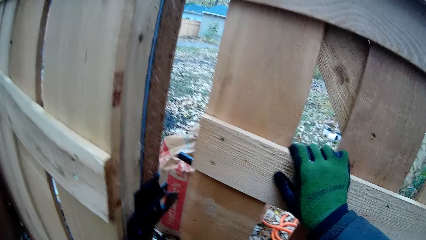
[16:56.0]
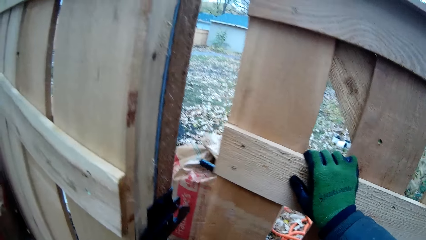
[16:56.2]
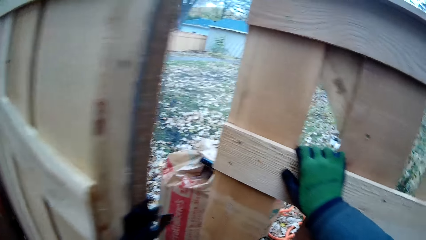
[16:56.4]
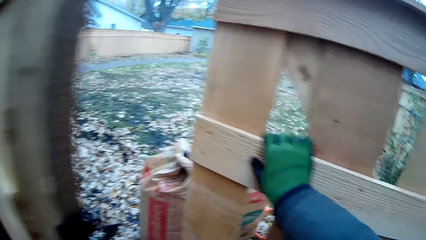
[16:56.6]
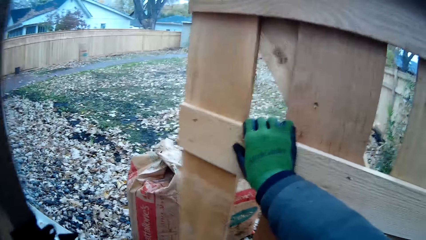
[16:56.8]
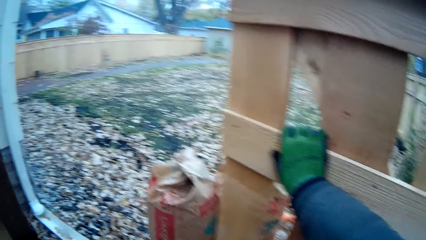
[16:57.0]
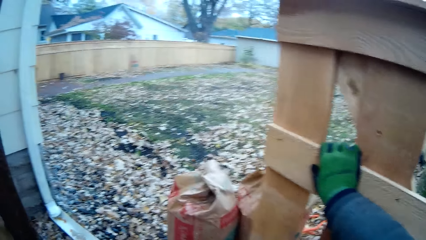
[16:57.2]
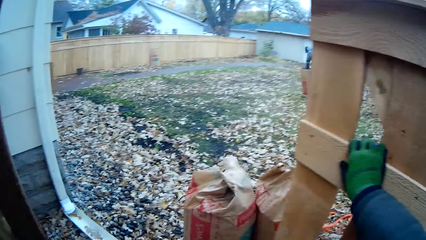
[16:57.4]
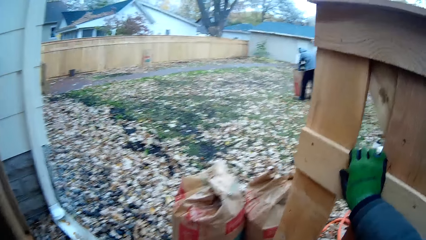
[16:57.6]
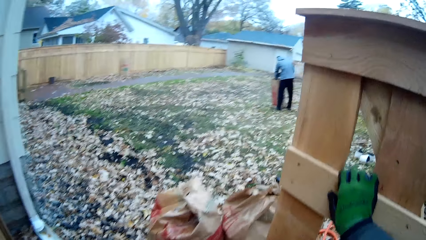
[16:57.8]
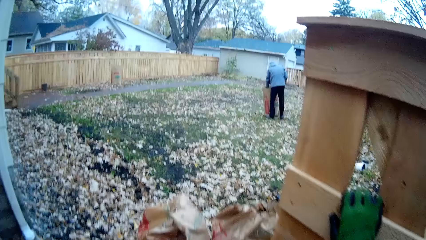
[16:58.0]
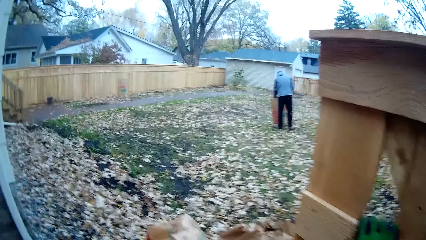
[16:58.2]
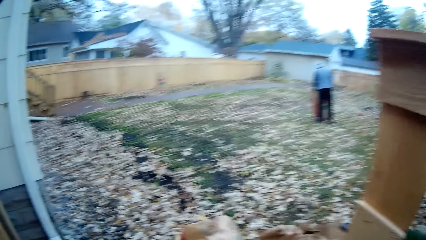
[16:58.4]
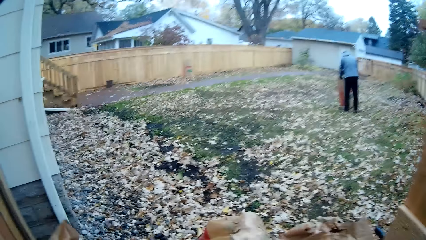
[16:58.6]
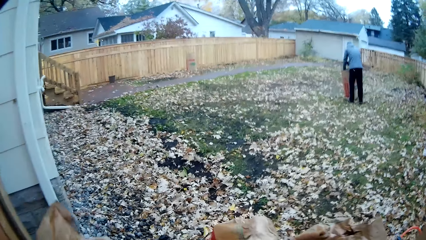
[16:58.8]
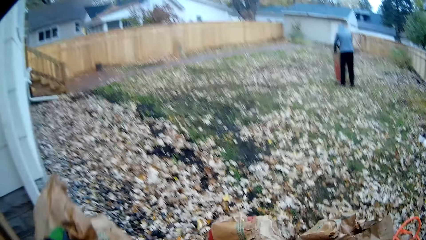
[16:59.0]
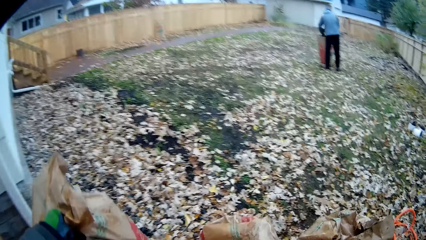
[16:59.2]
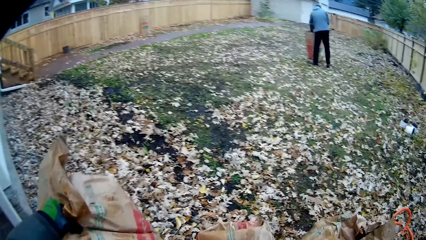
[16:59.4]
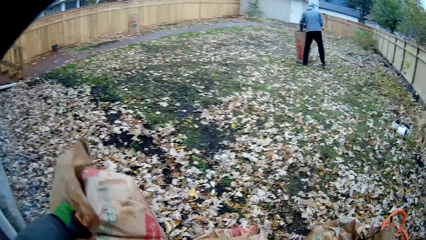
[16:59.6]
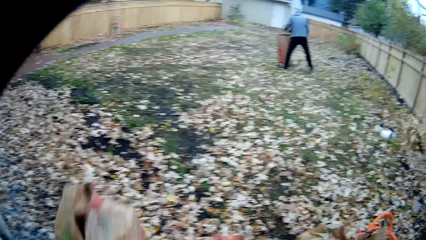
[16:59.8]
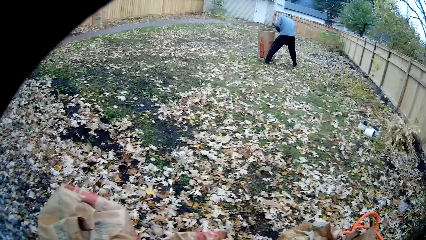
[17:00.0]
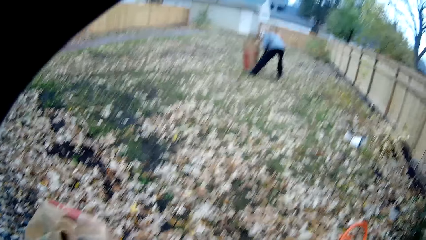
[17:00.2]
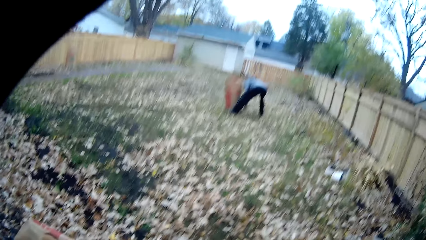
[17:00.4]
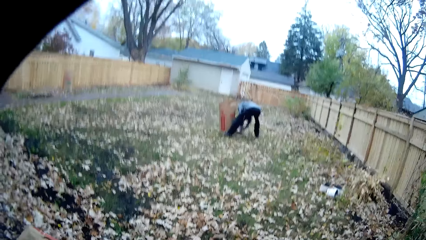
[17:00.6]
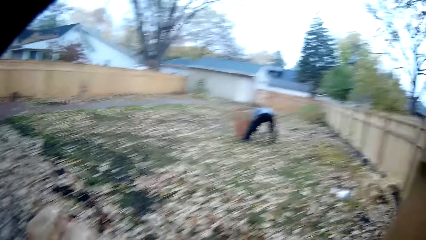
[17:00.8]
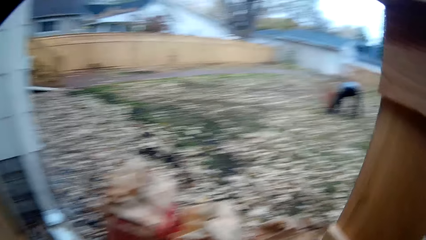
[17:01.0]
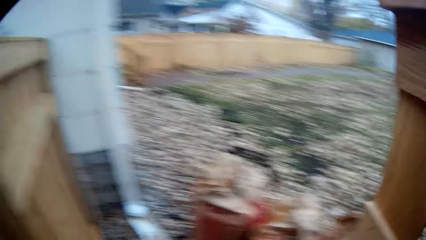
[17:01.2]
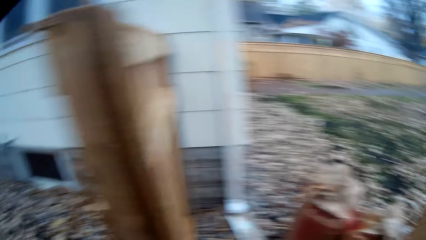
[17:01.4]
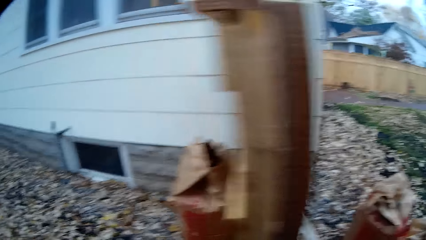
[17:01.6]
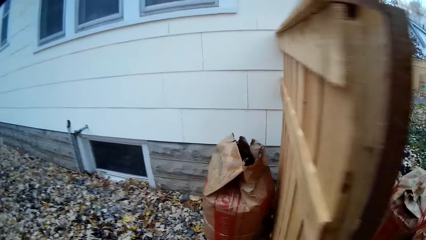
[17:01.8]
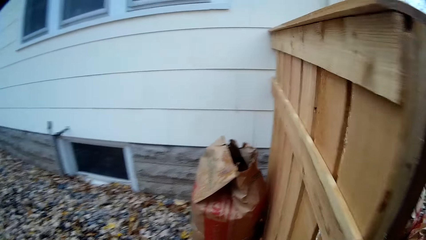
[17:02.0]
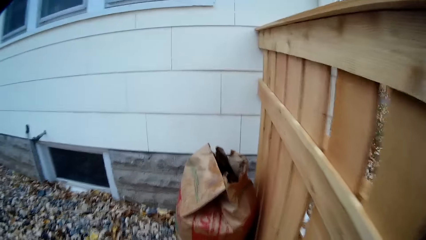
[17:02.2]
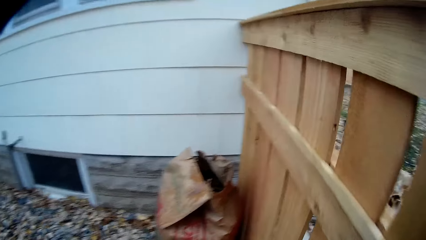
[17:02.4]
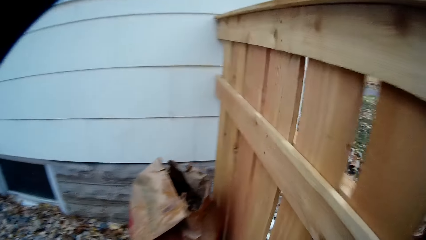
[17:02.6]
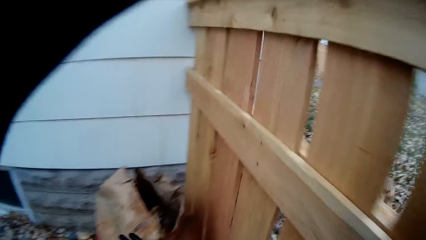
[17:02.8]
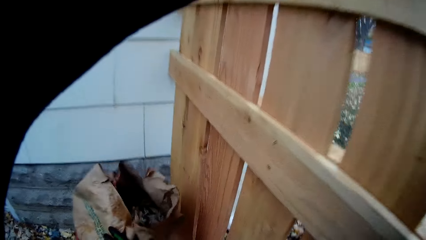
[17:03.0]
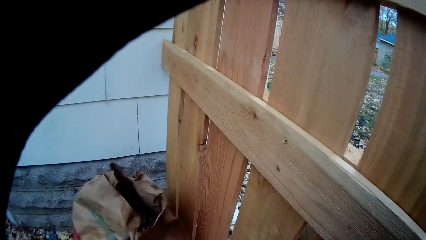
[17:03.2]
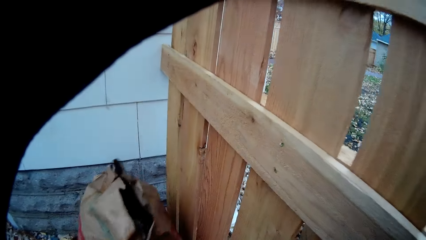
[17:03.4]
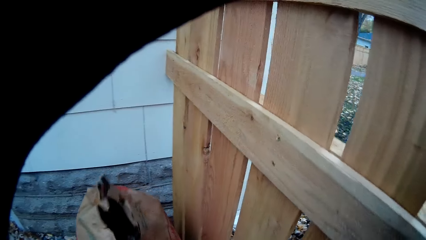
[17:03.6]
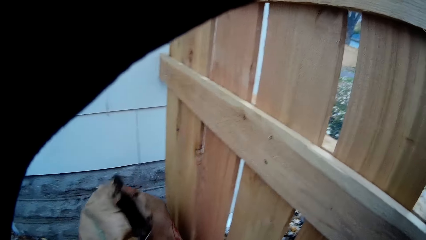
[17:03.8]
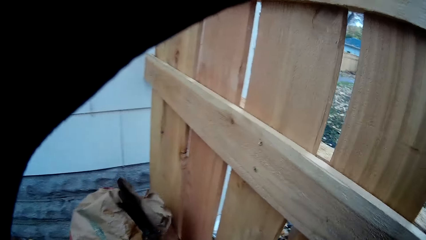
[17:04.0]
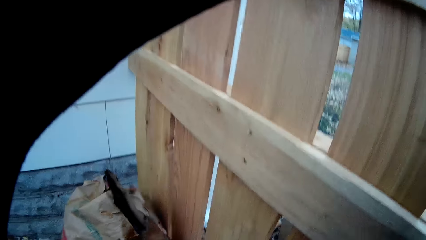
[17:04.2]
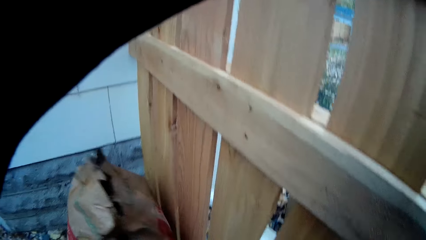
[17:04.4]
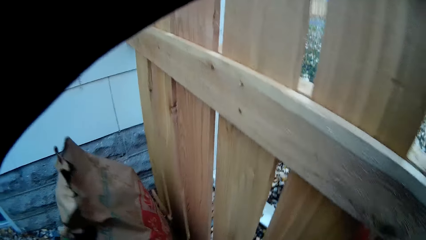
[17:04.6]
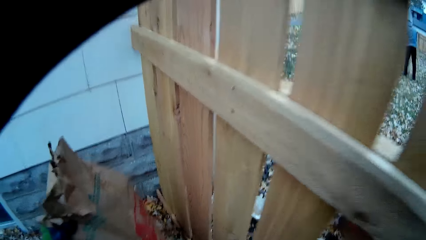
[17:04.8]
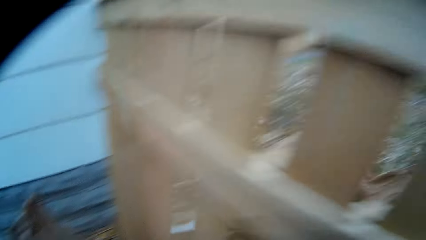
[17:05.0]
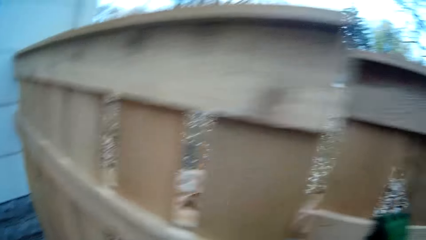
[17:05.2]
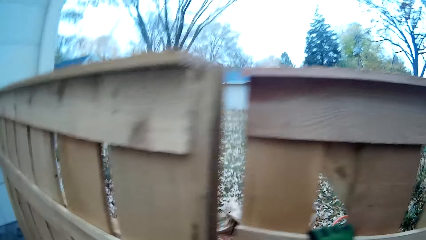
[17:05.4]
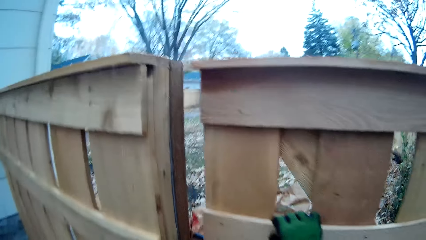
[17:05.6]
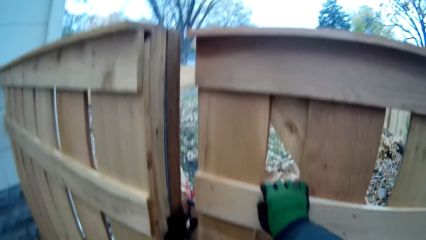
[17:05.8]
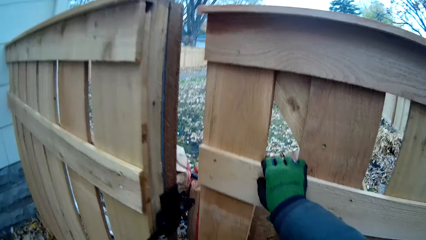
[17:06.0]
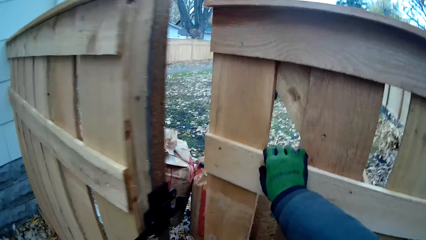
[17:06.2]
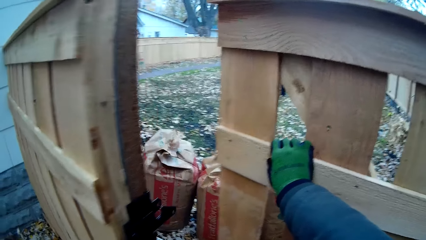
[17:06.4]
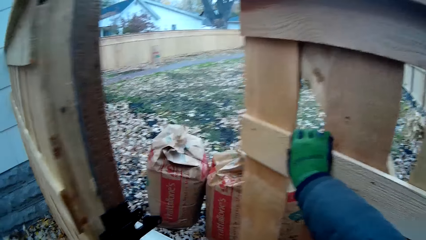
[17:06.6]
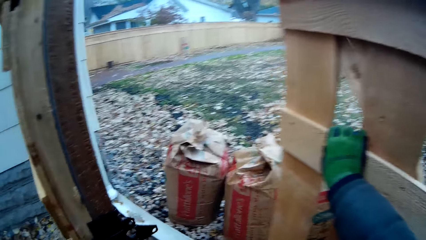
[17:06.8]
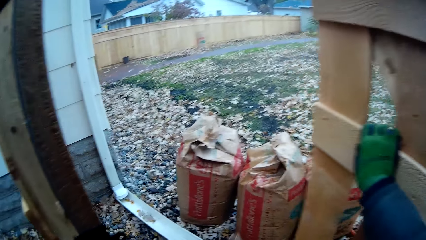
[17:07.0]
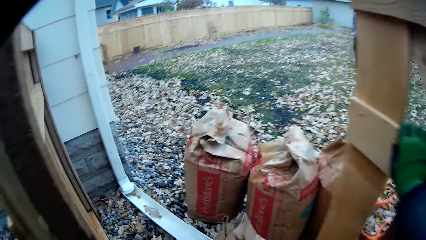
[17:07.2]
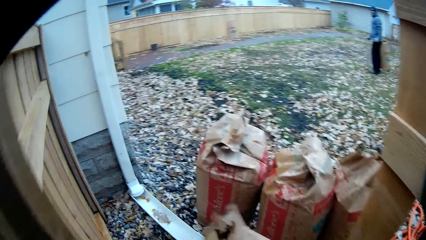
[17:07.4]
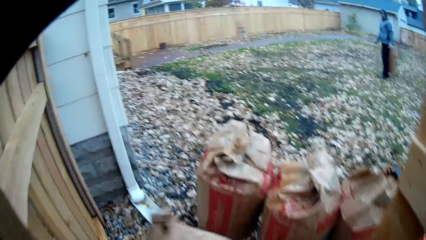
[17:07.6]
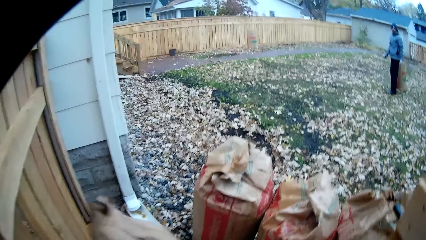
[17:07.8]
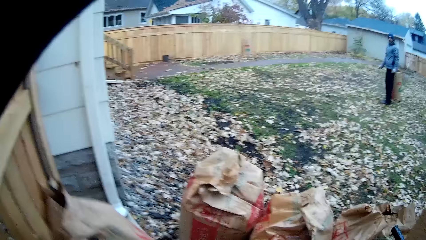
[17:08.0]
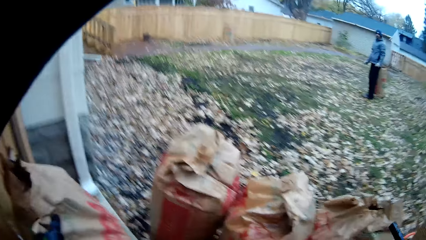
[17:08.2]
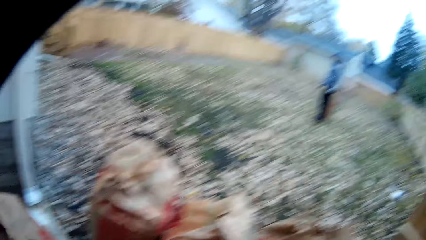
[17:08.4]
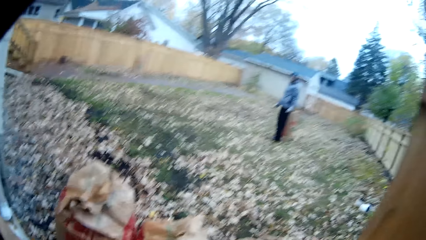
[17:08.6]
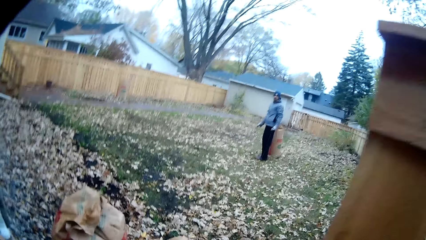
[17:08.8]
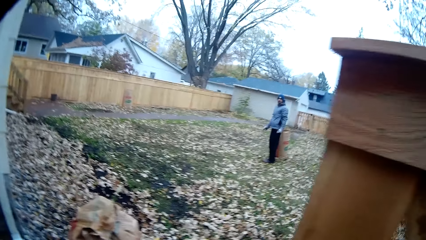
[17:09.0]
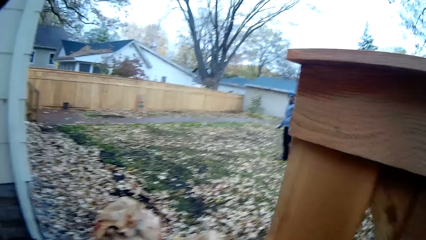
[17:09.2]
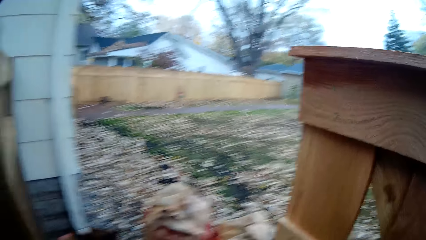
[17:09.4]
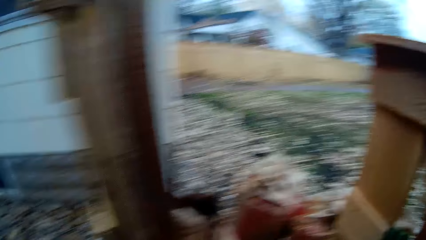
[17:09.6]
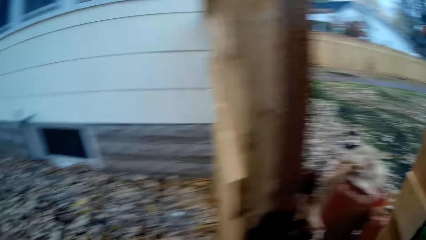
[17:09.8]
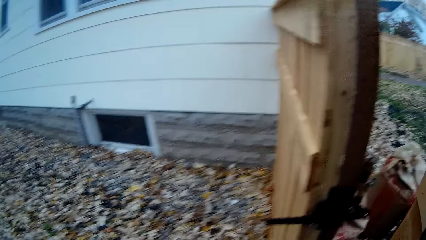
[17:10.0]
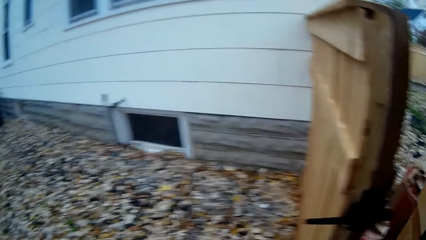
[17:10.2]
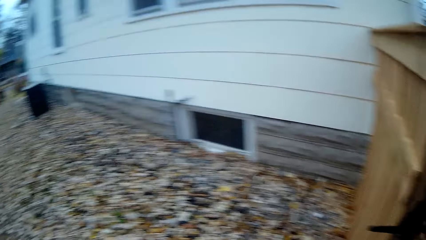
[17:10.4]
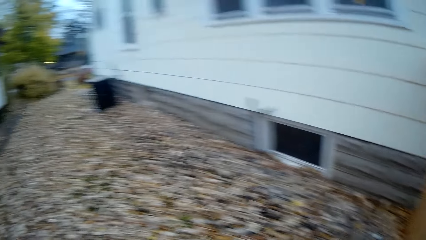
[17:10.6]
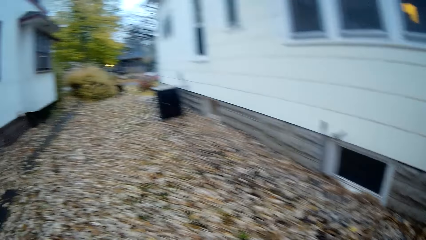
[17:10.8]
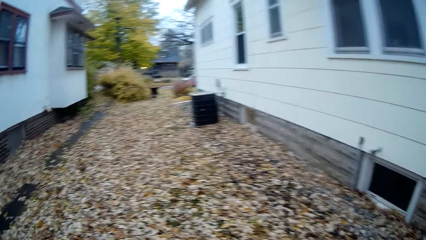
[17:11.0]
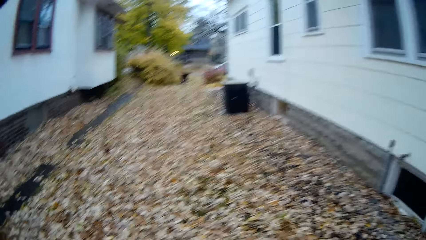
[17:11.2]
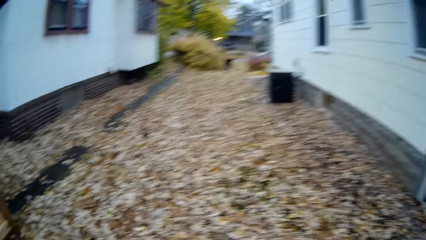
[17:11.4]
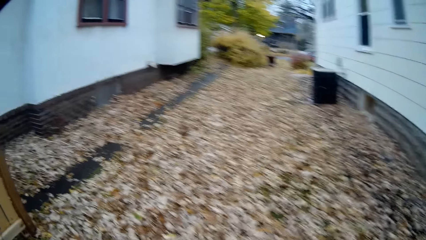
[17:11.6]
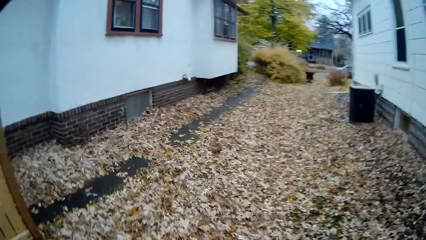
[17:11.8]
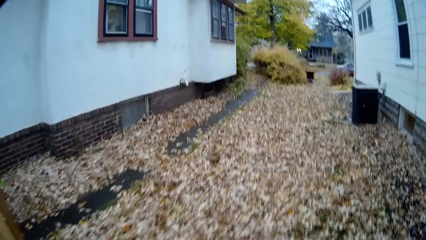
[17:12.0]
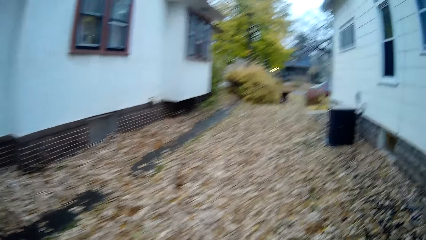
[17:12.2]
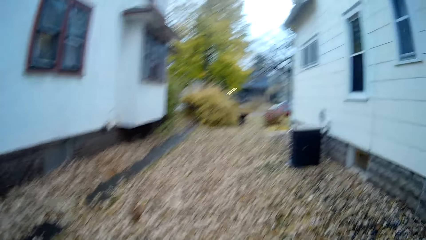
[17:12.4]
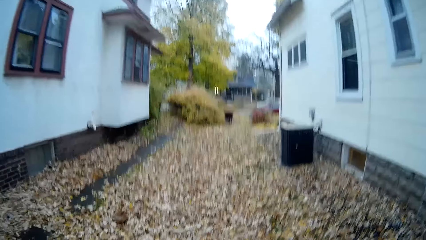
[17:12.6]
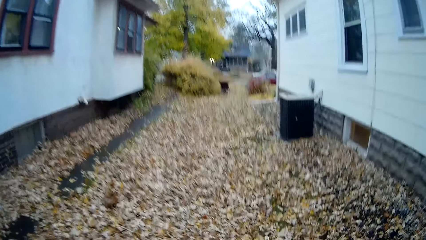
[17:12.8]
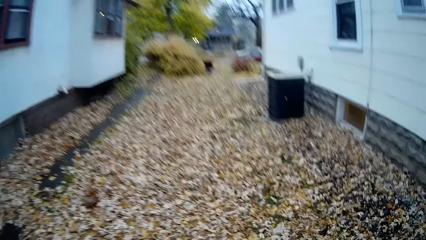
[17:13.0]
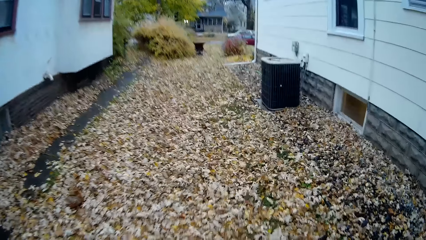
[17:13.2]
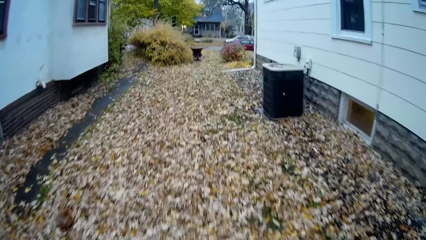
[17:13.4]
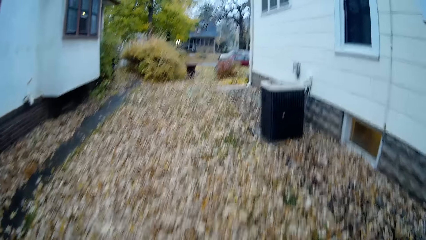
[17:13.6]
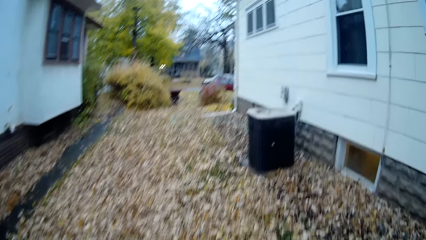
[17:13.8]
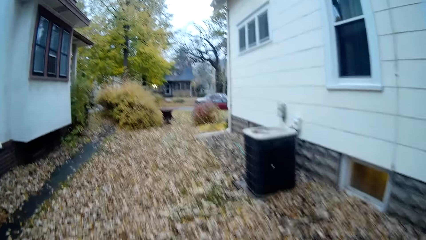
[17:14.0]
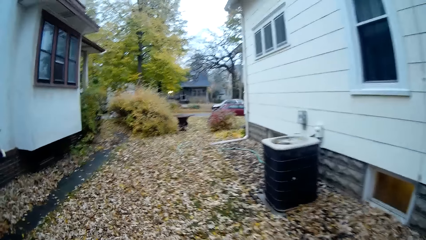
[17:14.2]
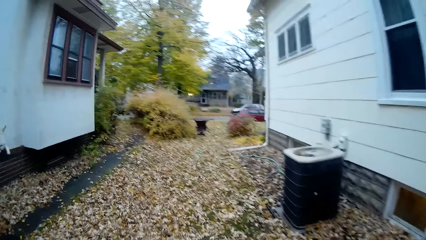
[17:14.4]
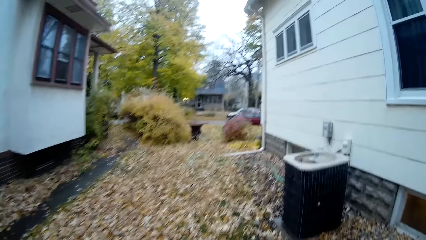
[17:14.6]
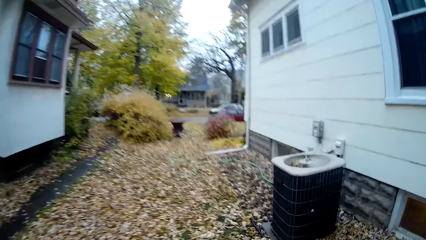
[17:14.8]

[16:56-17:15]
The camera wearer drops a paper bag with debris in it outside the wooden gate with his left hand. He picks up the paper bag with debris in it with his left hand. He moves the bag. He opens the wooden gate with his right hand. He drops the paper bag with debris in it outside the wooden gate with his left hand. He closes the wooden gate with his right hand. He walks towards the road.
